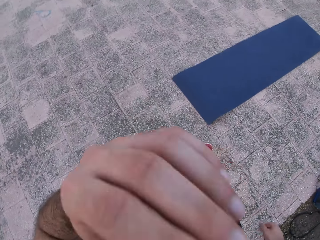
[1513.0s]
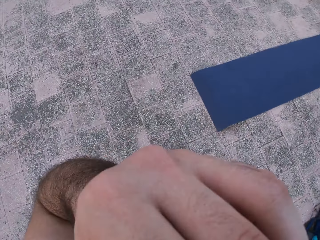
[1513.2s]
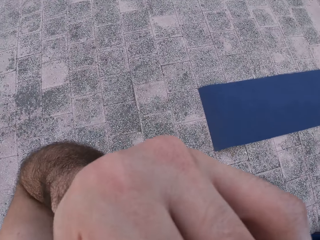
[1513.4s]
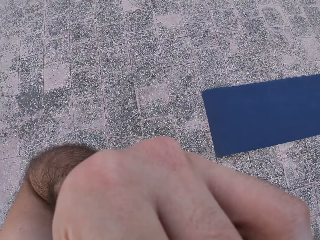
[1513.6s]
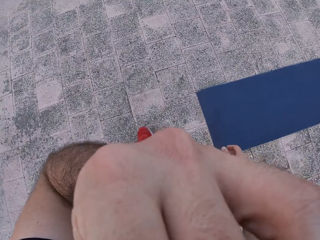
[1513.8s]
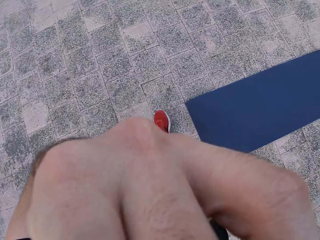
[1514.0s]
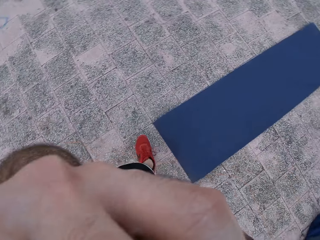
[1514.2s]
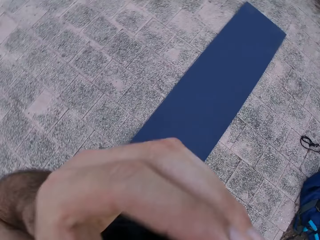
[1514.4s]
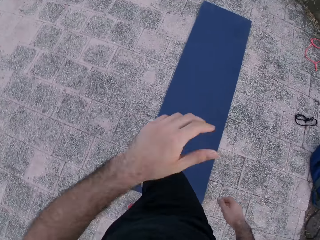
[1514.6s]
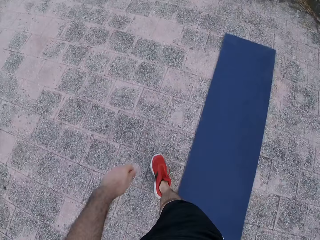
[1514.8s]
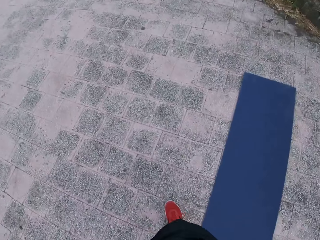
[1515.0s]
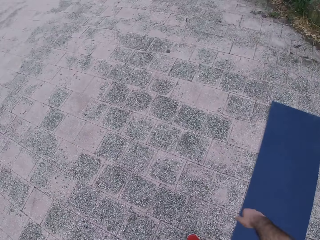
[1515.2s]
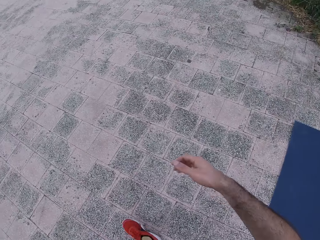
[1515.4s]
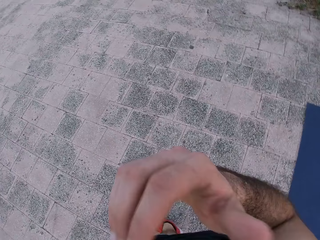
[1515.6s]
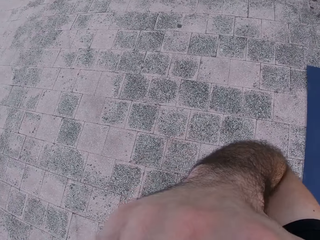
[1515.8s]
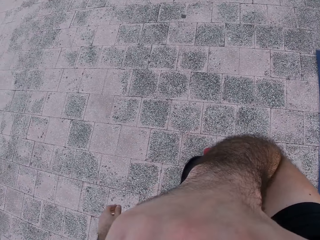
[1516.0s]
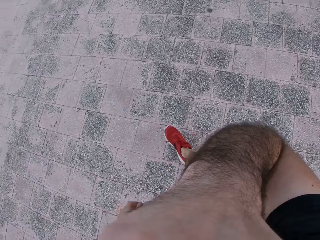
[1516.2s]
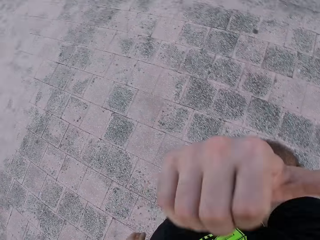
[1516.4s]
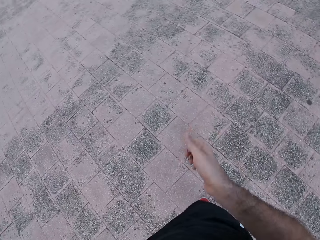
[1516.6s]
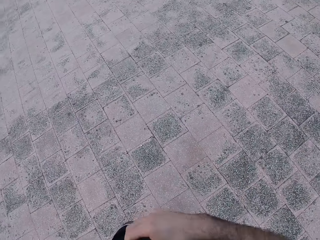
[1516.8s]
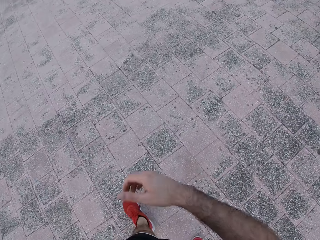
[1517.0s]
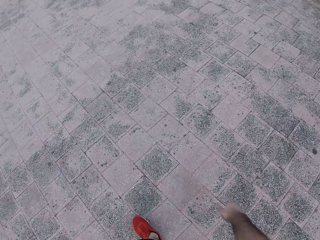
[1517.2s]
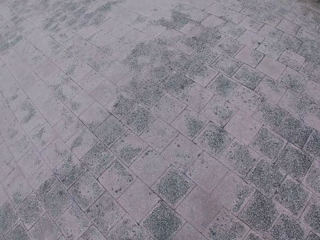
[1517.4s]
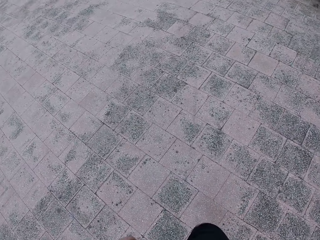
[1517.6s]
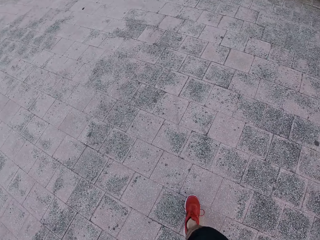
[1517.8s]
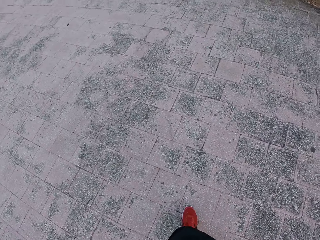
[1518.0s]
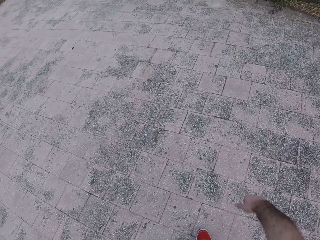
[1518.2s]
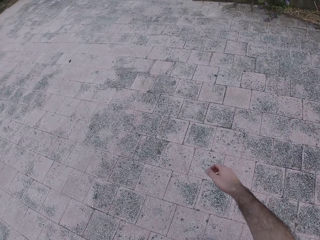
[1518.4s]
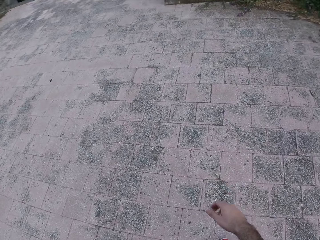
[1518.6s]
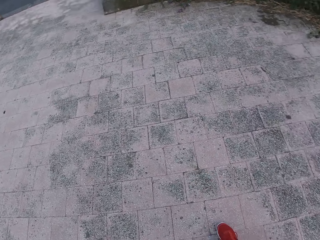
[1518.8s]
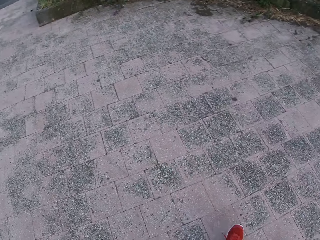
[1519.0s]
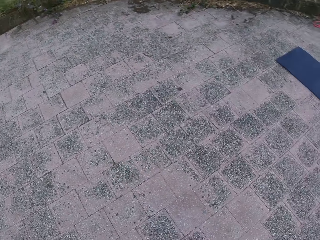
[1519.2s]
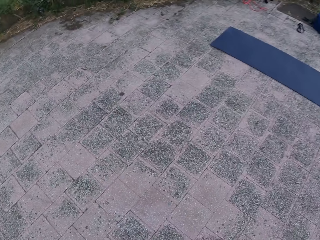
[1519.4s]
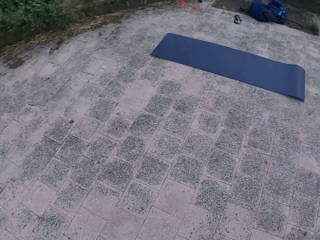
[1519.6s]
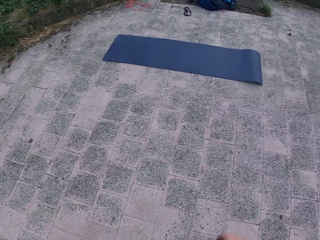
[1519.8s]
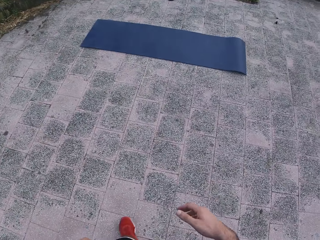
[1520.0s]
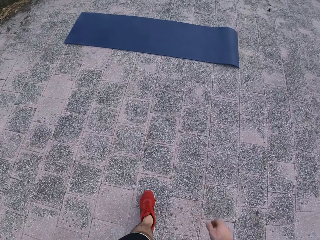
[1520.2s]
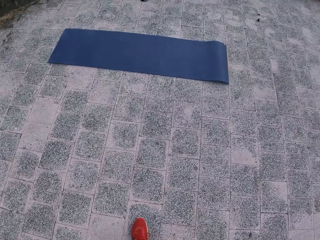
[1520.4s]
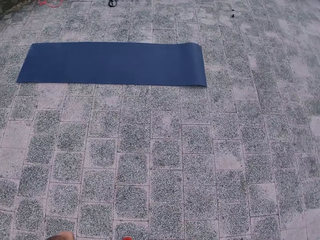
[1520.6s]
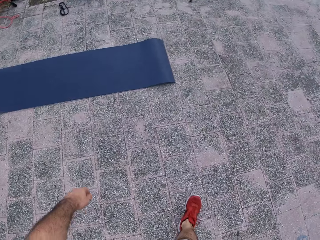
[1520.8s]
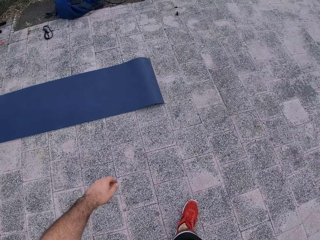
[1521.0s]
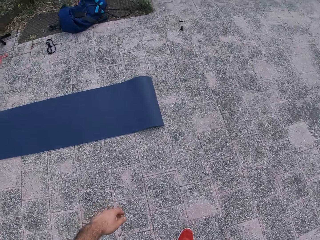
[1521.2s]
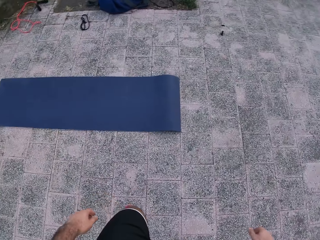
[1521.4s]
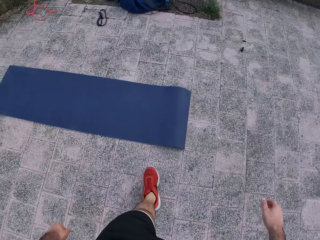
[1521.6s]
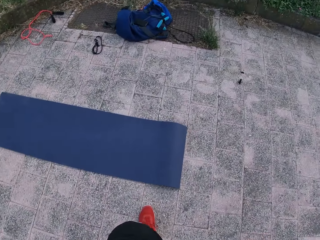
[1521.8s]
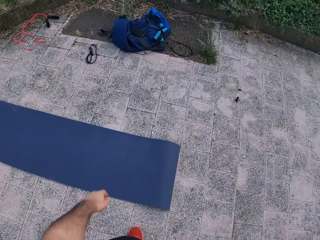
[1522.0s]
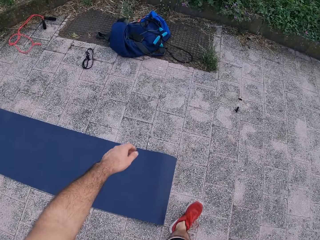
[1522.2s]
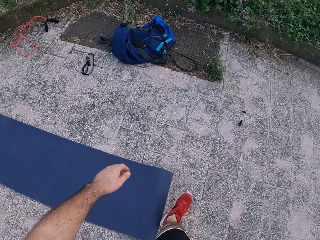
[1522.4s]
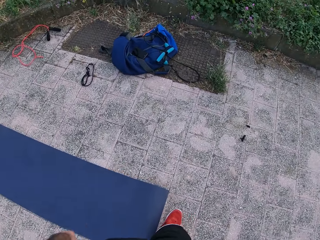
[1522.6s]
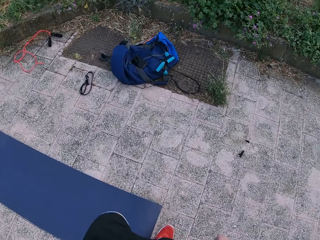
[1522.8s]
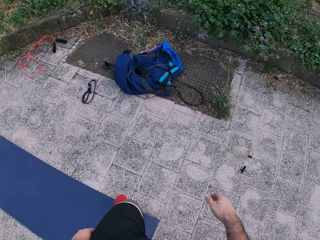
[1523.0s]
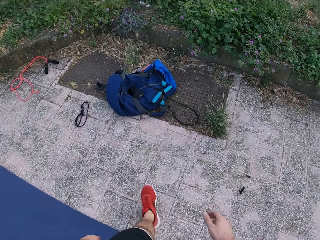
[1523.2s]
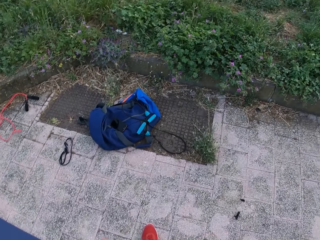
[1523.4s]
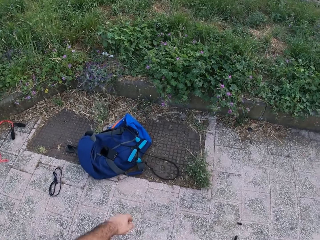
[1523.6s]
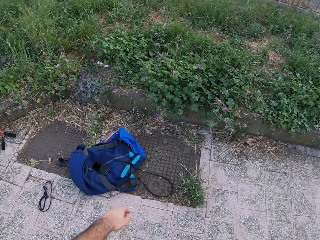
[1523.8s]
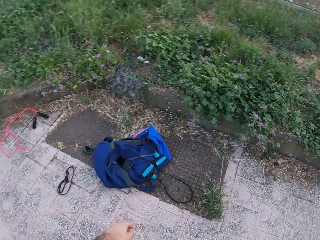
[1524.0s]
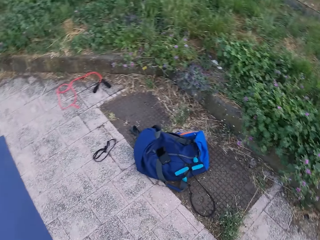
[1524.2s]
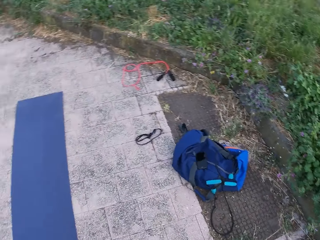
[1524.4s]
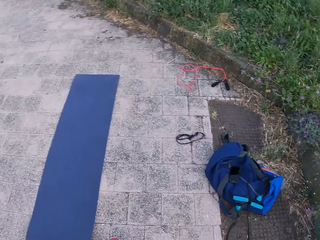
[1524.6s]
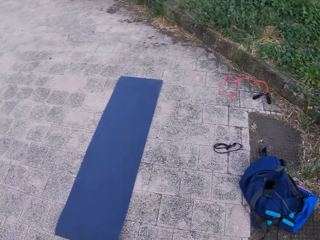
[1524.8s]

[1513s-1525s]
The camera wearer raises his left hand. He walks around. He drops the left hand. He walks around. He raises his right hand. He walks around. He walks around again.

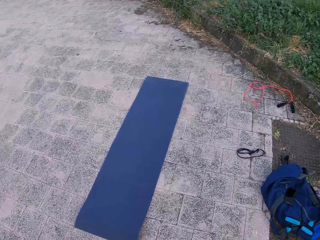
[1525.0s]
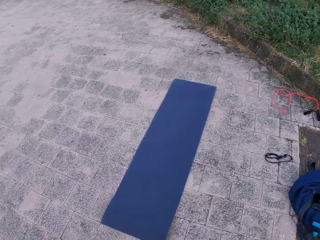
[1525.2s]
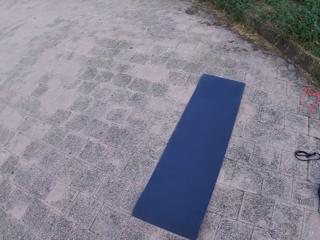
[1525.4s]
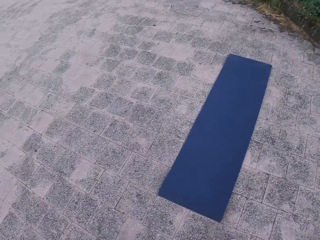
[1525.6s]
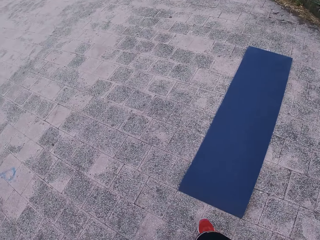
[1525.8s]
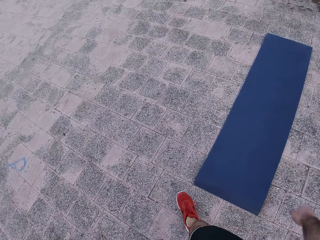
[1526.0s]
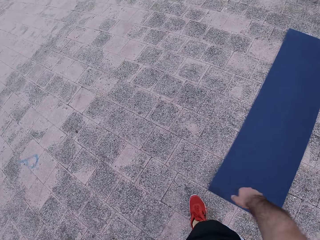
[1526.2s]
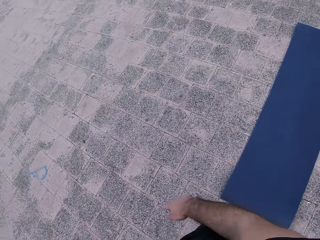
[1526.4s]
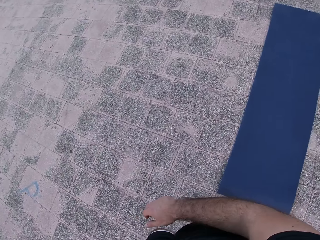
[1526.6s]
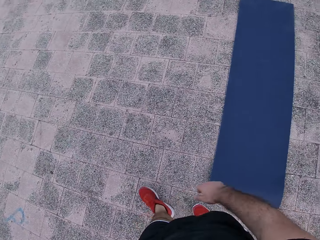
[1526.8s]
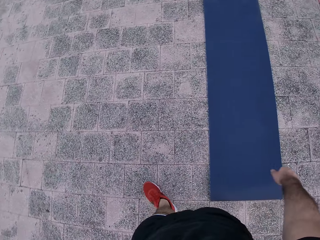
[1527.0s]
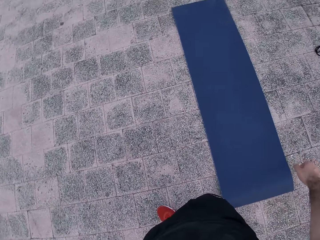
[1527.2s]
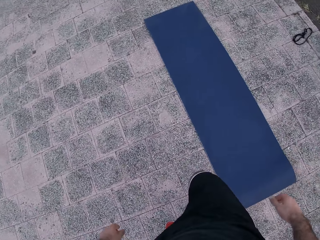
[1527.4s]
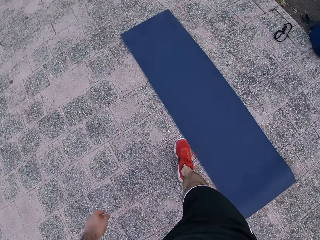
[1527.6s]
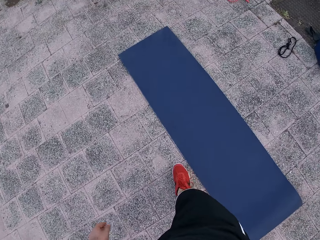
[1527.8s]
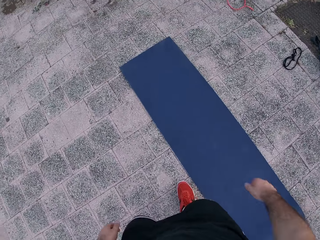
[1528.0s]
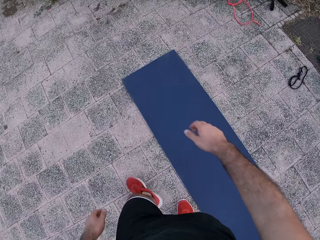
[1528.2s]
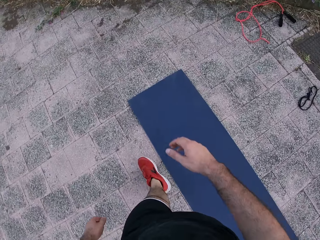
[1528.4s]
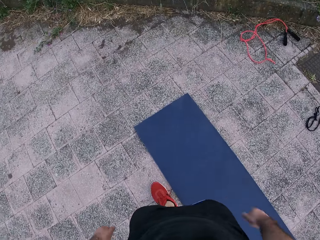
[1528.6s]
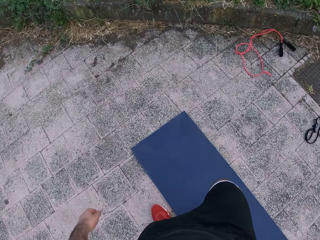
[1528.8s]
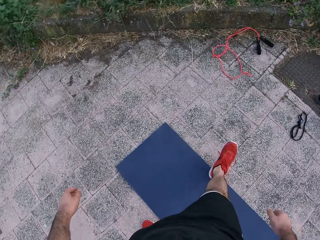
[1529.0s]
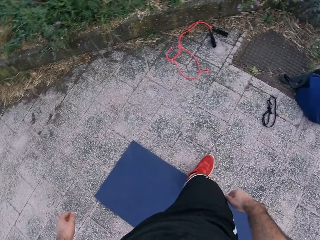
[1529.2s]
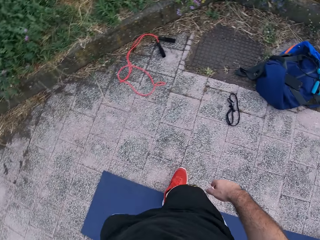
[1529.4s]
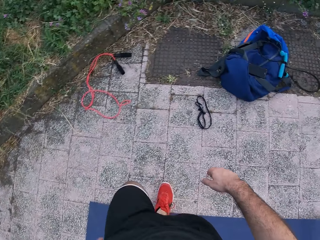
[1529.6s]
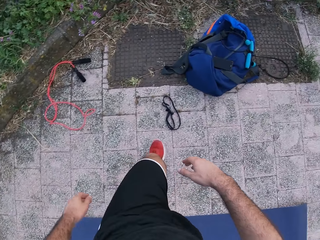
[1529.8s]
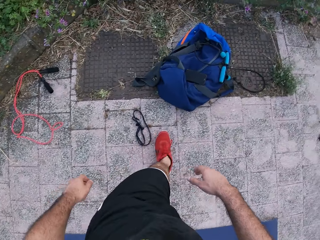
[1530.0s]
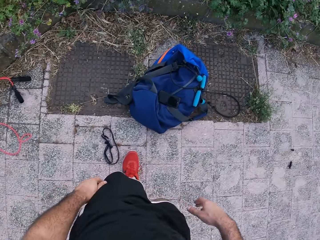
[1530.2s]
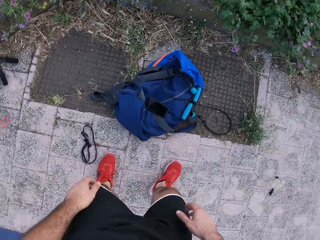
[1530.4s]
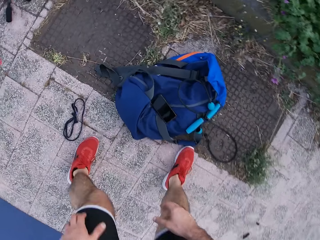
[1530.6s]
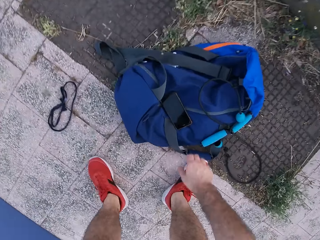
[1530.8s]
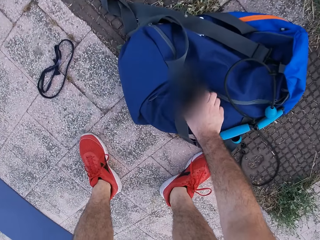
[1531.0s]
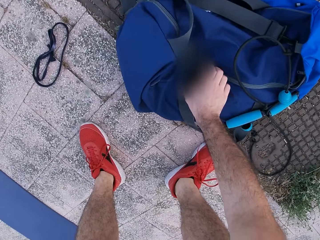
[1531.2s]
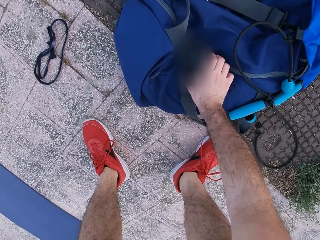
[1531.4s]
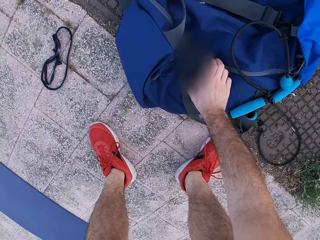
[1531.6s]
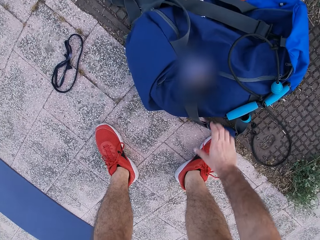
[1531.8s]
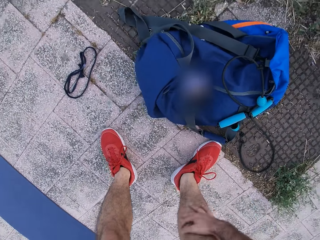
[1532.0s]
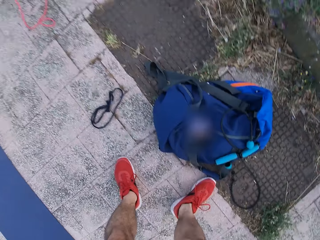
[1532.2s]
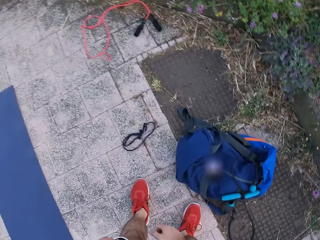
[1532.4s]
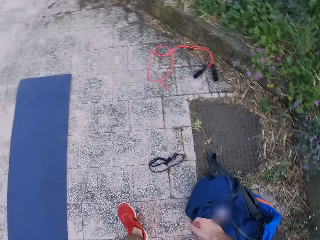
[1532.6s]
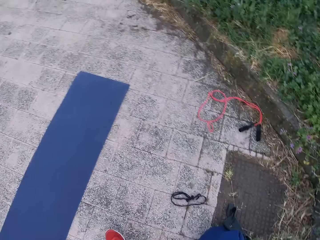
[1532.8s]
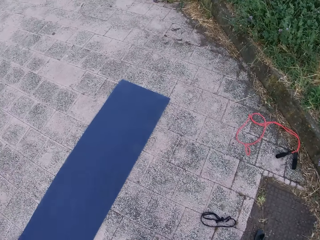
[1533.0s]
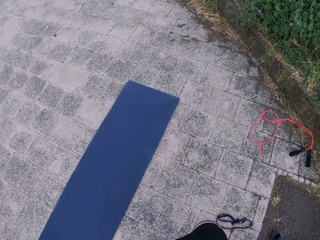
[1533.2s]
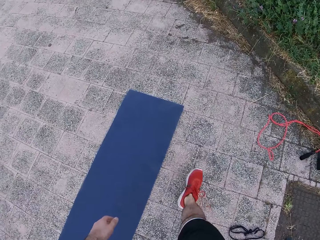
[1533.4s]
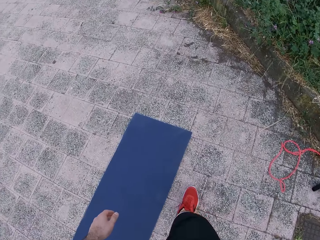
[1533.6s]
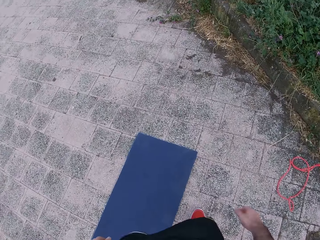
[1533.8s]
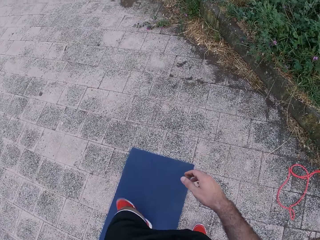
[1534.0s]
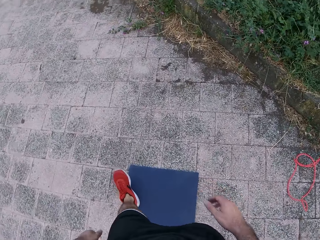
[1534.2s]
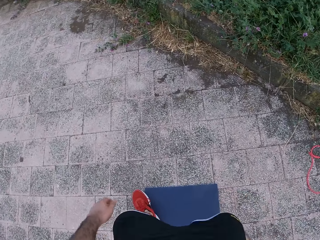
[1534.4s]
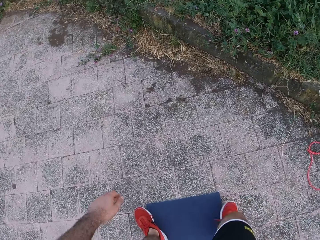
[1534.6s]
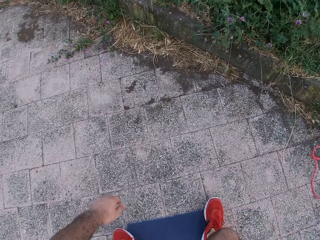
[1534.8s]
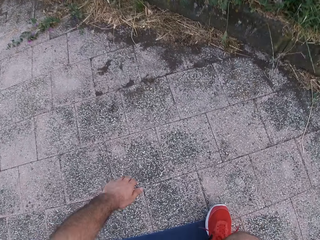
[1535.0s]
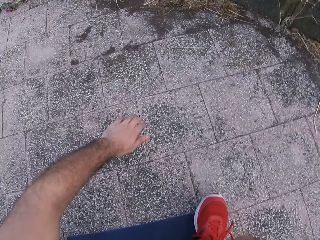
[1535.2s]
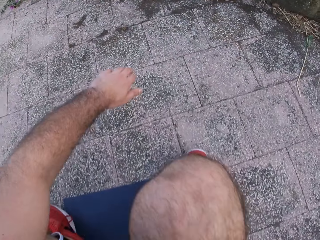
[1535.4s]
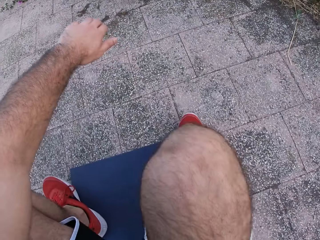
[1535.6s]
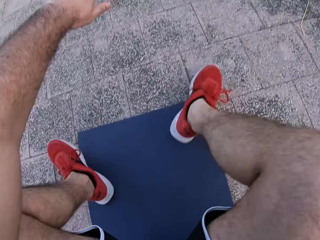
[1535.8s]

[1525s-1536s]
The camera wearer moves the right hand. He touches the phone. He bends to check his phone. He pulls back the right hand. He walks around.
